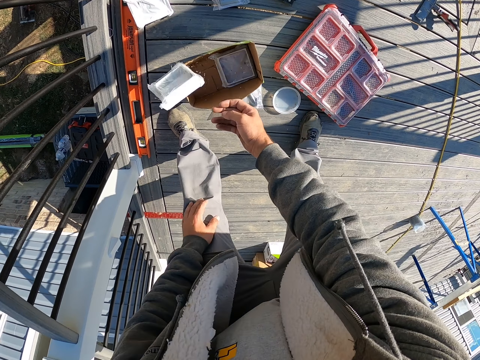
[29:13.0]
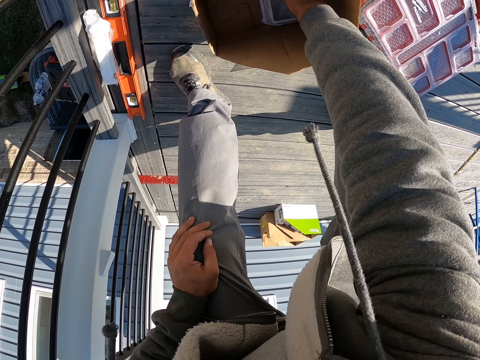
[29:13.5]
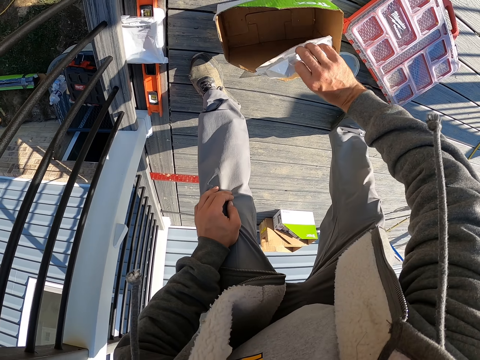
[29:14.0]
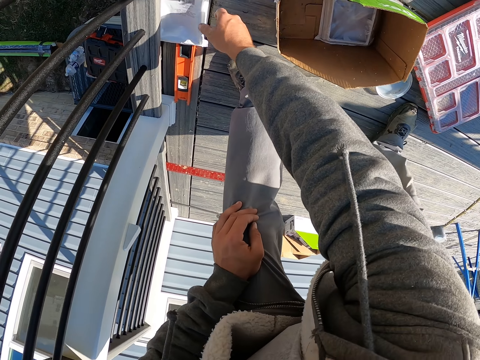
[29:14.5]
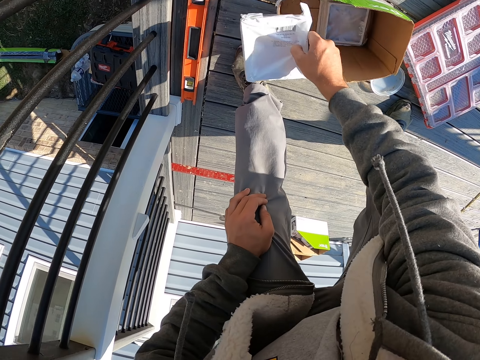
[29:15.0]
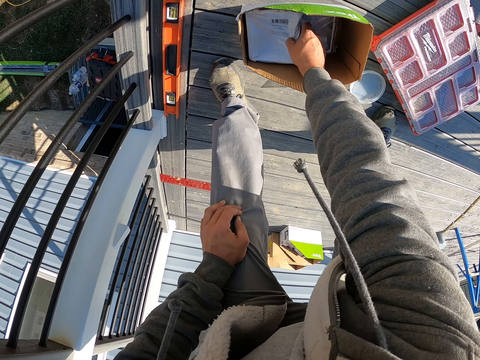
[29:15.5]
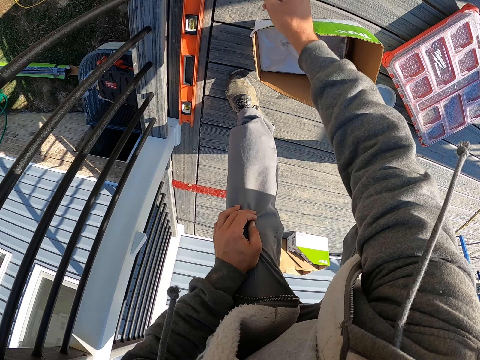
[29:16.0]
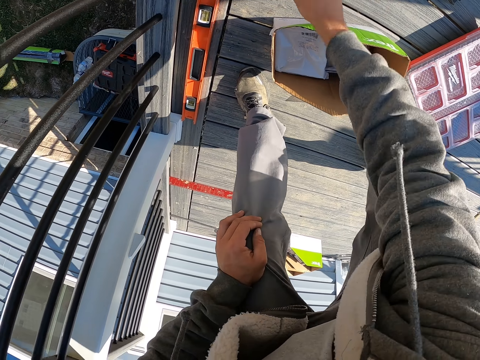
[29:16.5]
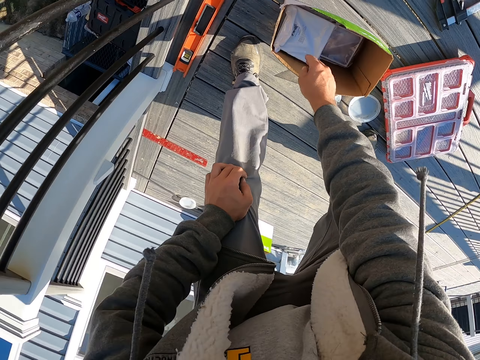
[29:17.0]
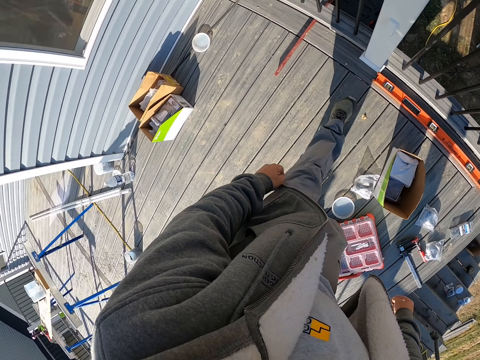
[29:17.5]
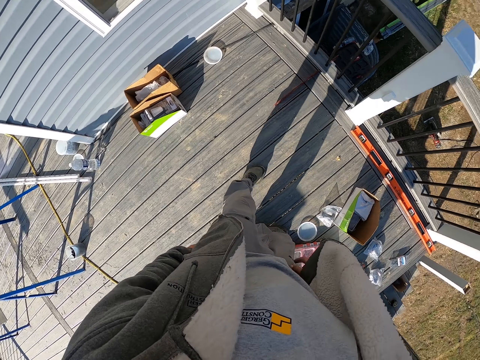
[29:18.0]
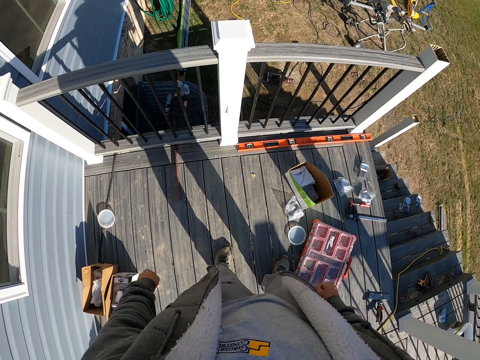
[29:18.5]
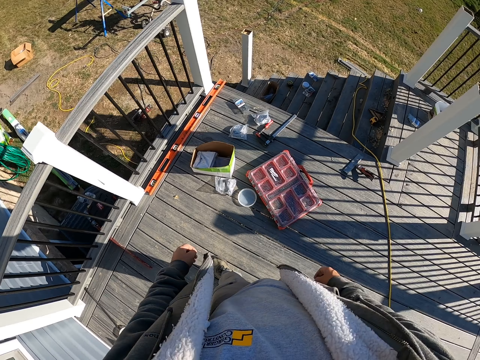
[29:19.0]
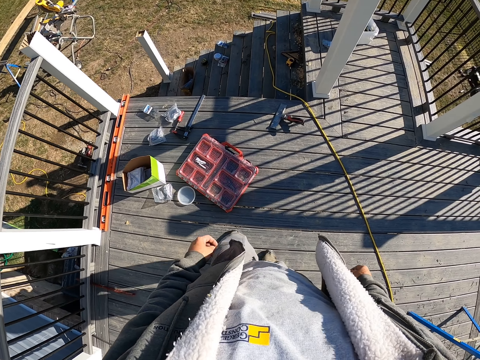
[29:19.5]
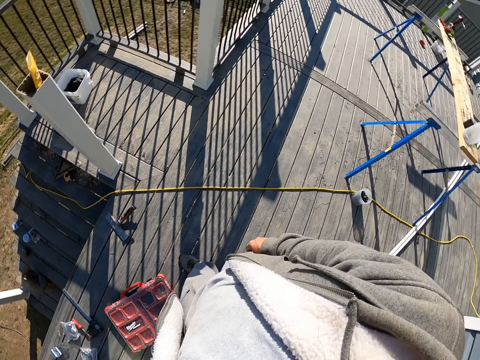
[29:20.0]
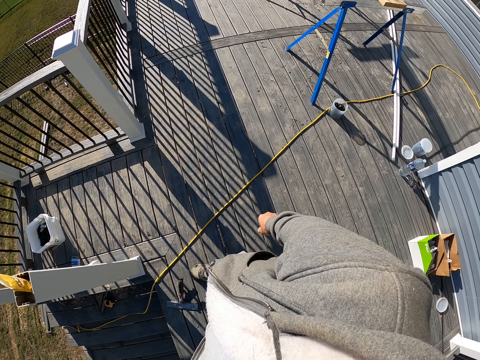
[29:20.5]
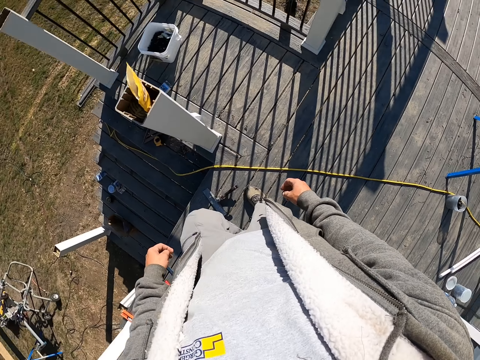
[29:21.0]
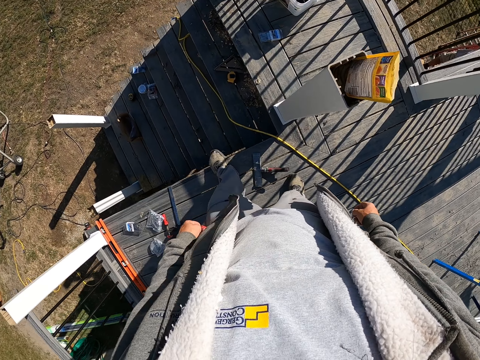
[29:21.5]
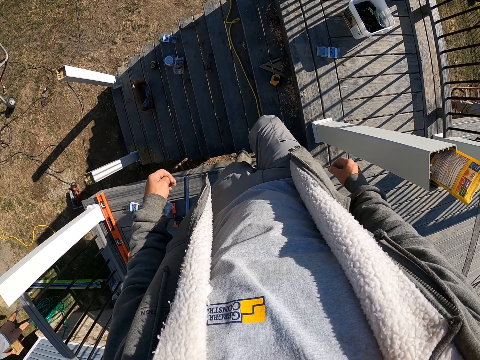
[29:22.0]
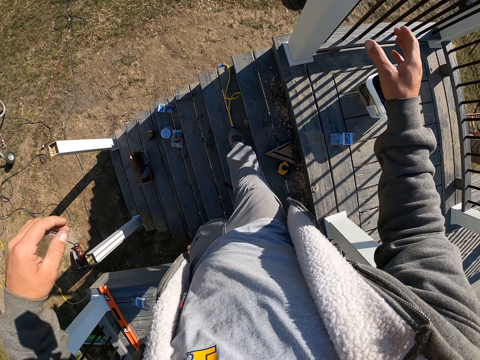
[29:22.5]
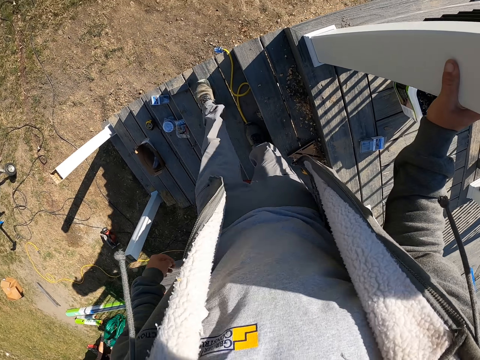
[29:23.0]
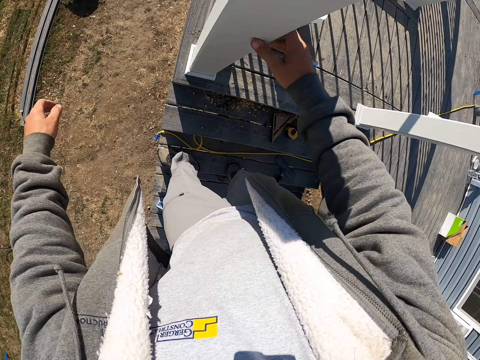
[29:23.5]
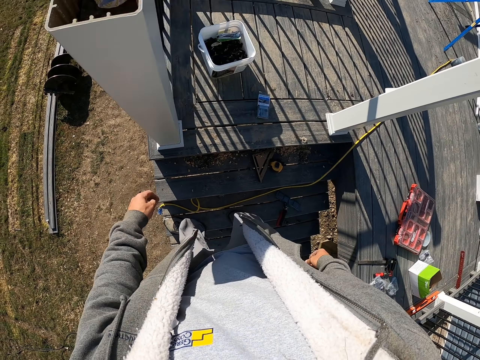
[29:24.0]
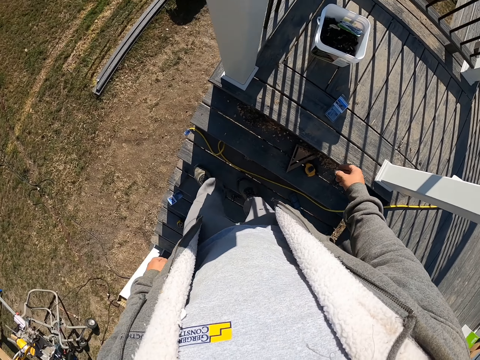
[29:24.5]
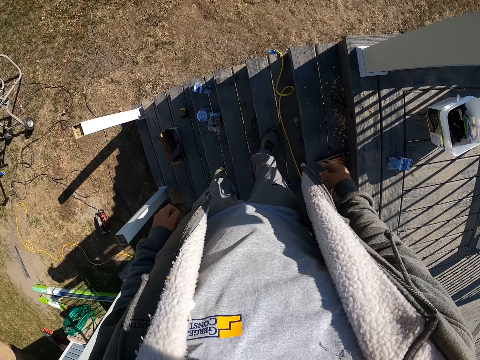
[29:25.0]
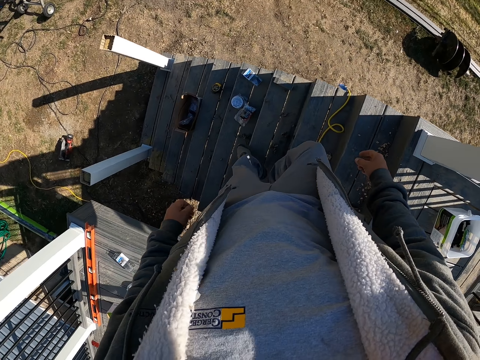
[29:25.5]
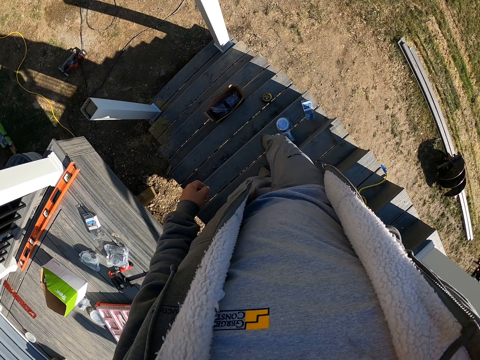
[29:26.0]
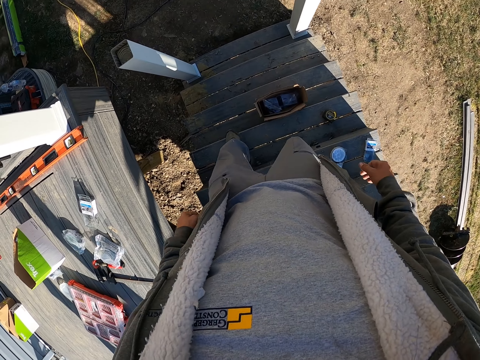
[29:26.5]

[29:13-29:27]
The camera wearer picks up something. They put something in the box. They pick up something. They put something in the box. They walk down the stairs.

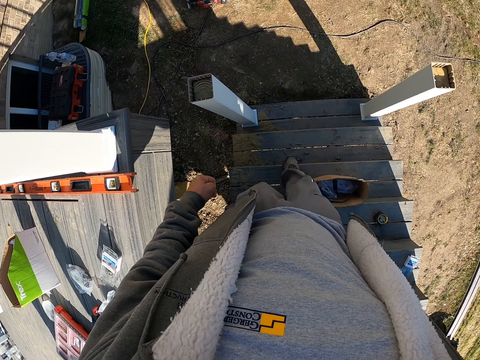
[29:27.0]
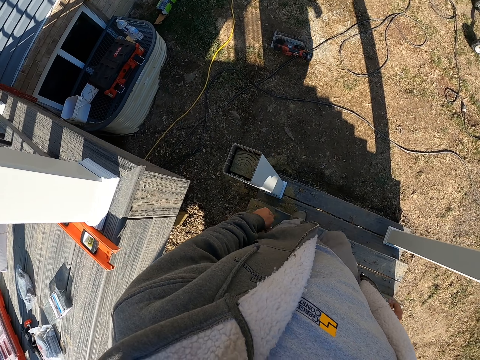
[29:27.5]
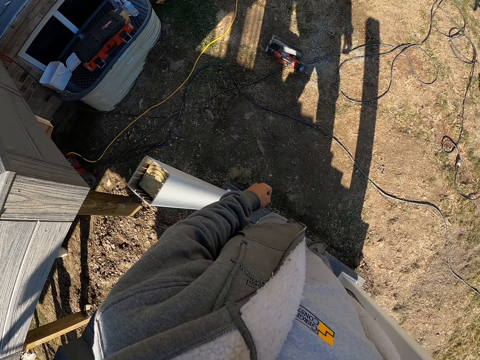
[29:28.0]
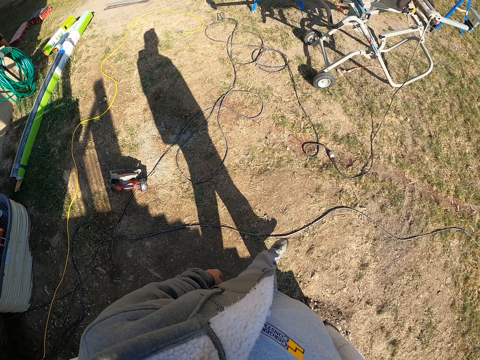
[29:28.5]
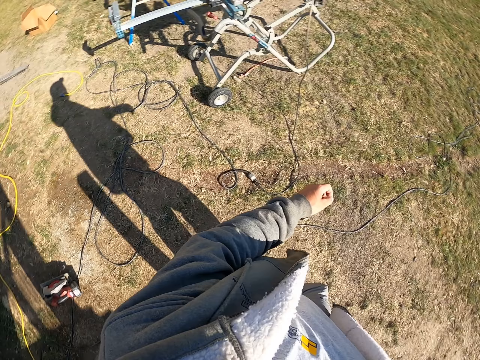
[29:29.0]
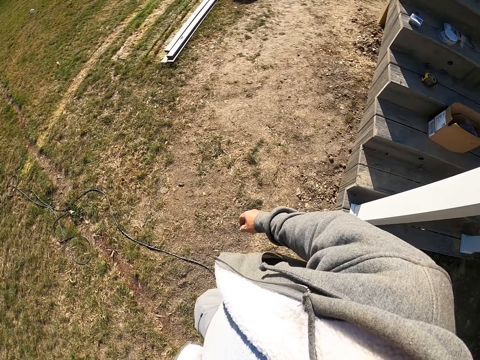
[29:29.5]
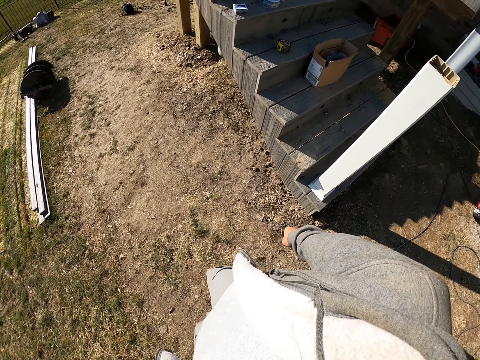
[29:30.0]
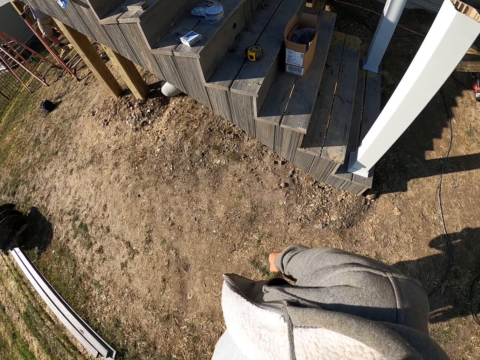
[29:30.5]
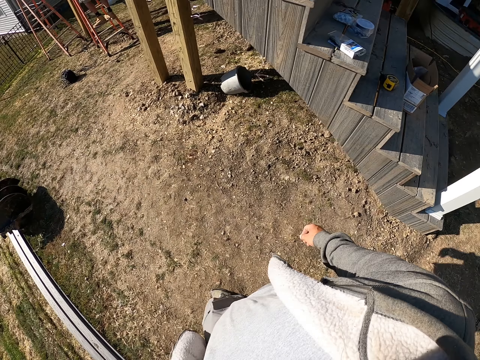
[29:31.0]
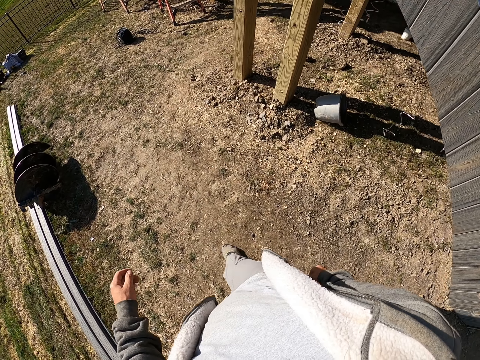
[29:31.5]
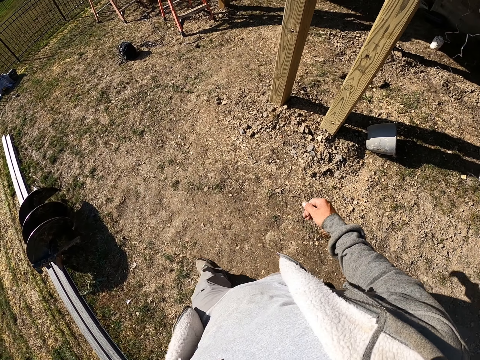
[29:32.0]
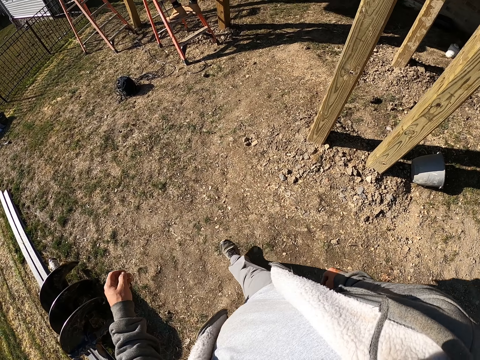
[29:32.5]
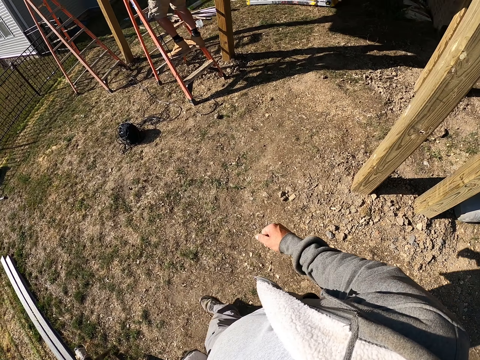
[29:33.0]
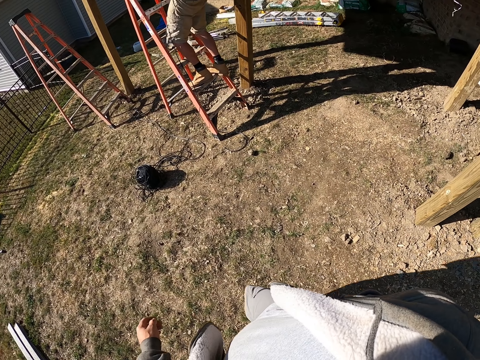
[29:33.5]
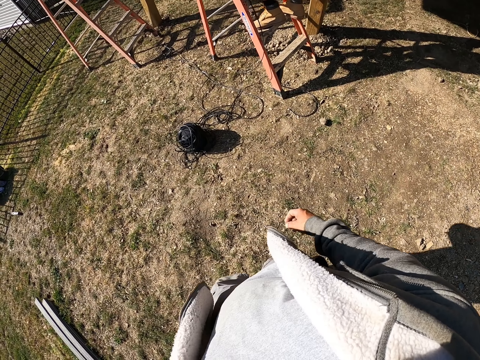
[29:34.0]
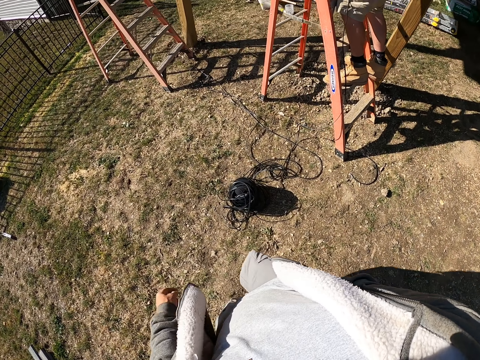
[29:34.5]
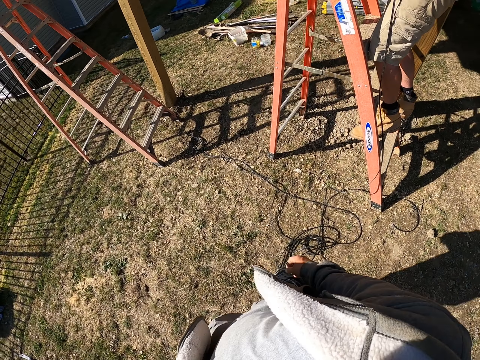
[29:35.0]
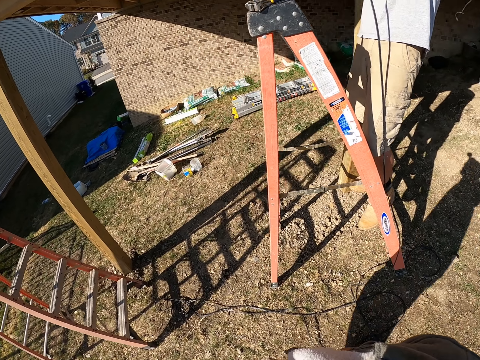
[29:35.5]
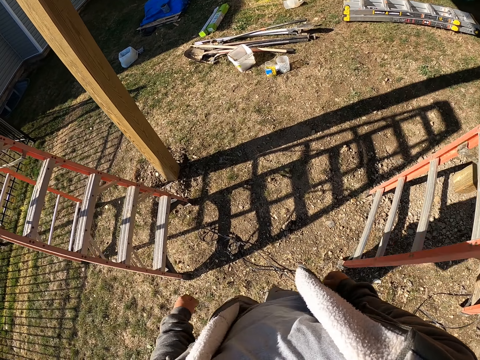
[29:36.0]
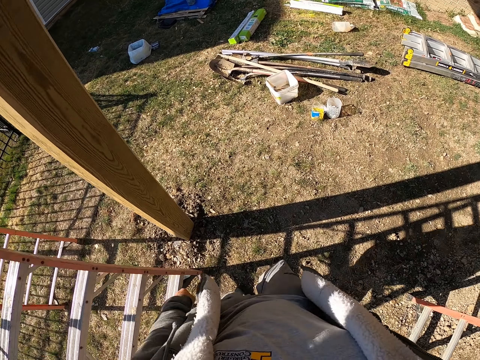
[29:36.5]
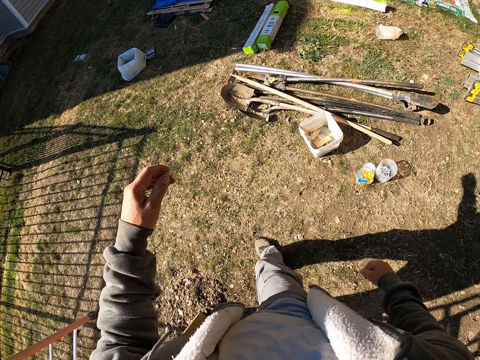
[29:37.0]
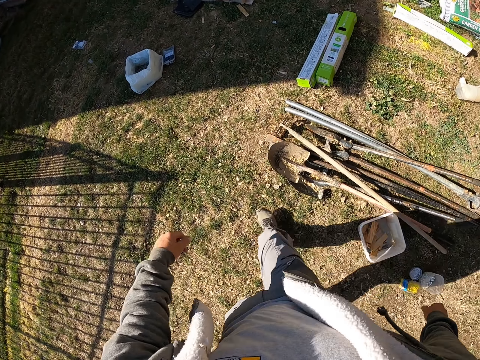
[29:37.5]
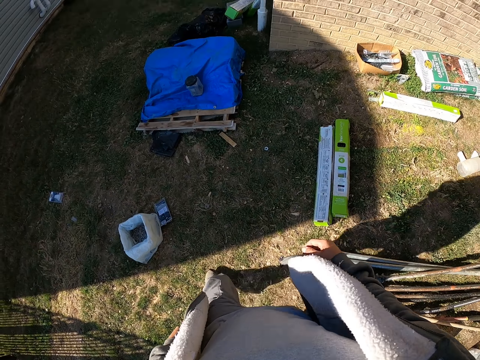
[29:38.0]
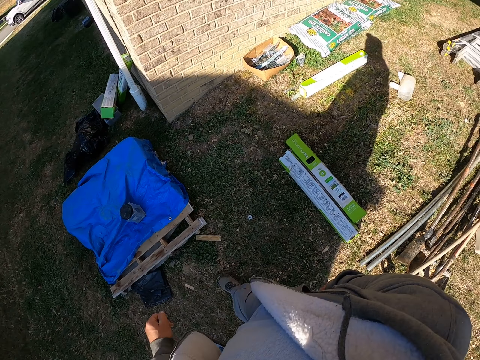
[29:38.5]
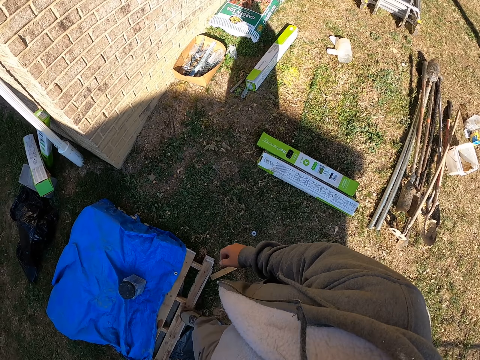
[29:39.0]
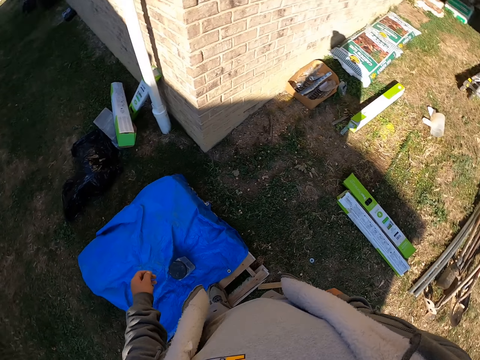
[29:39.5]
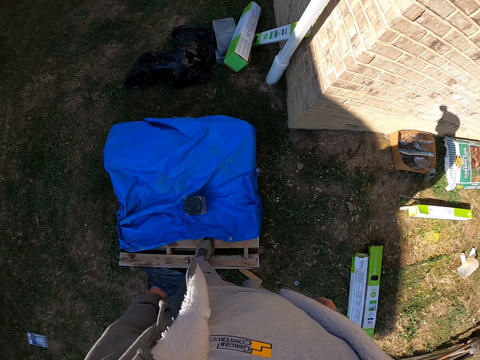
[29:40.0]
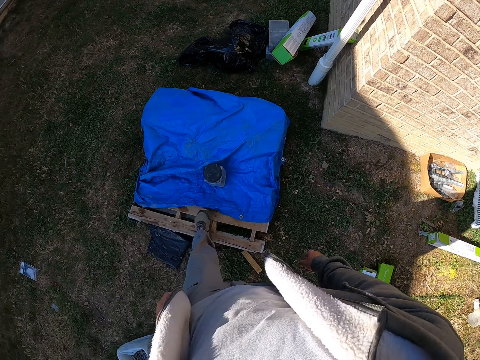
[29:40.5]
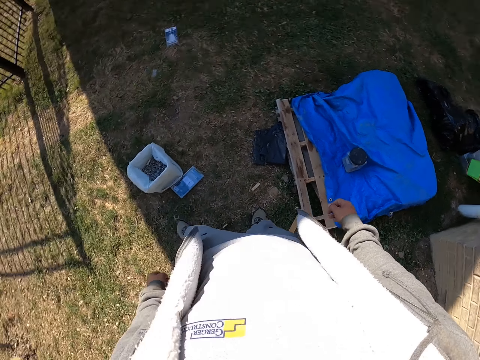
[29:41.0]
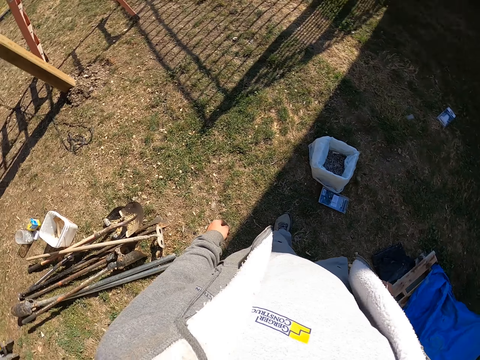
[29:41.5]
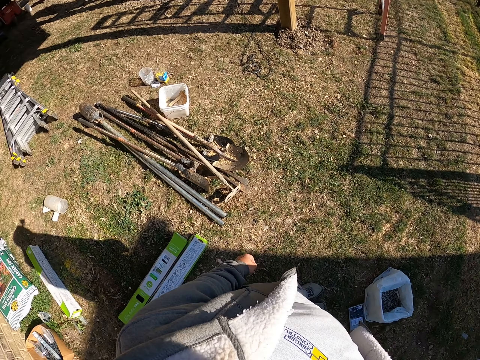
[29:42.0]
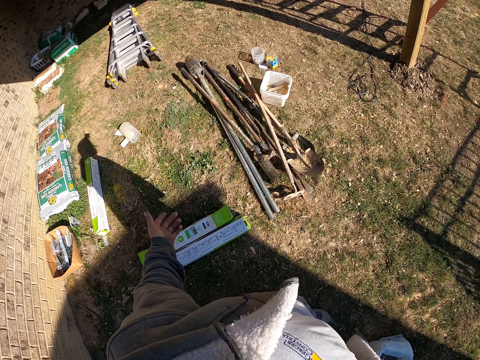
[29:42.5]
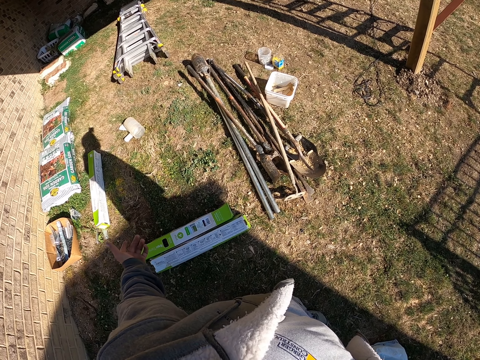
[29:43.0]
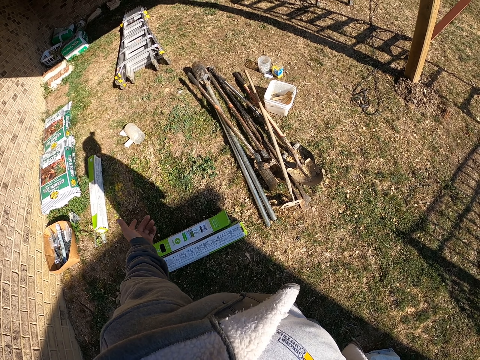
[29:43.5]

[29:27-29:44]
The camera wearer walks around. They look around.
